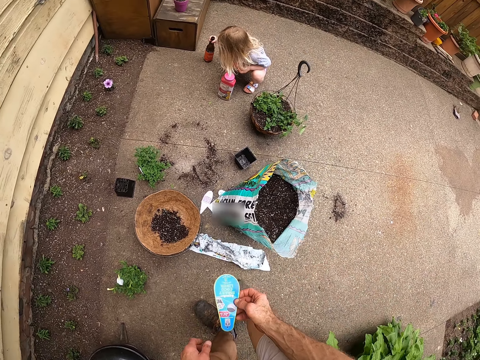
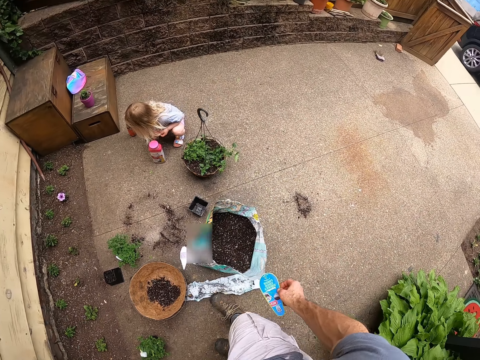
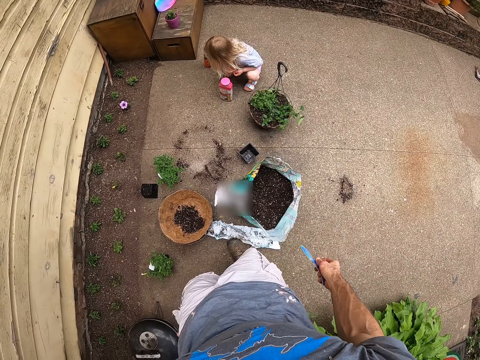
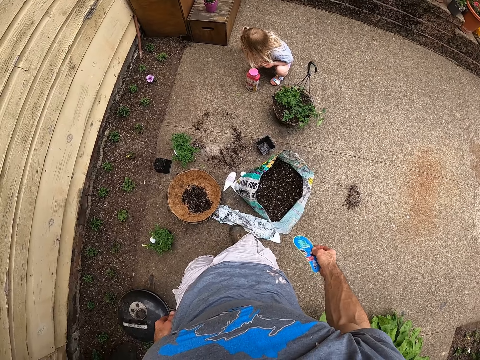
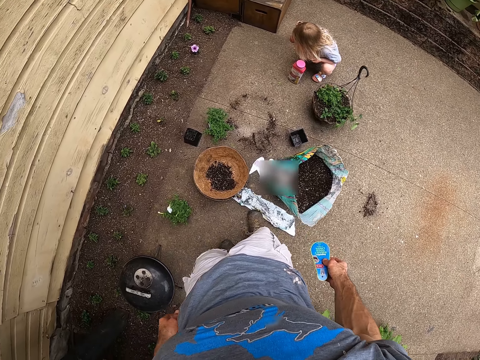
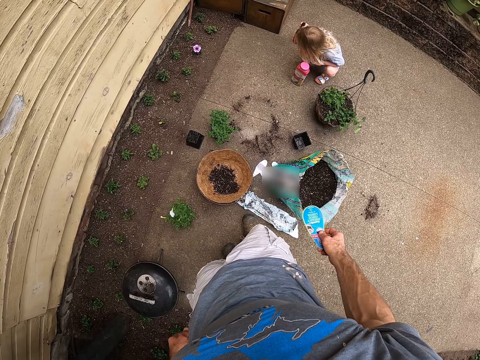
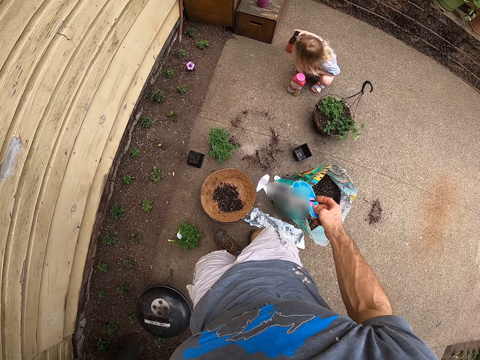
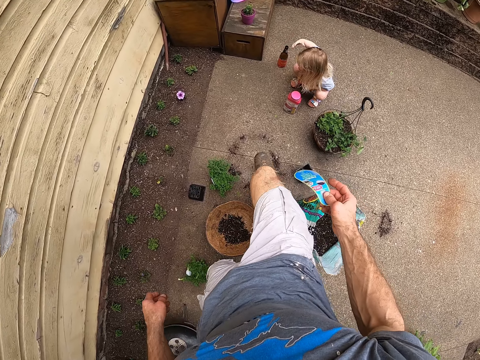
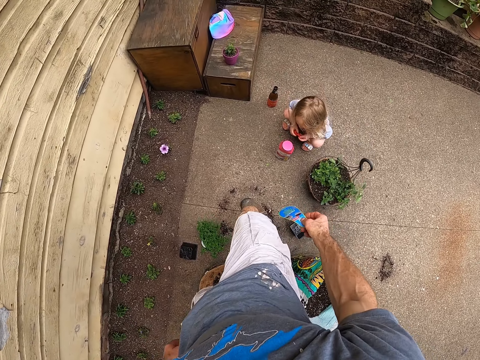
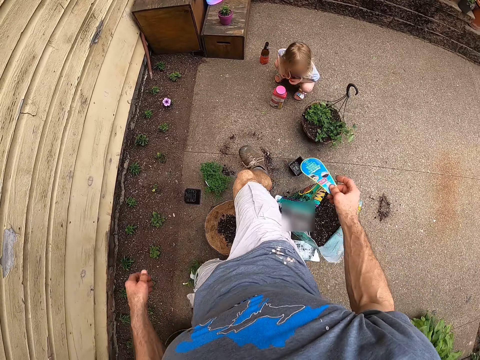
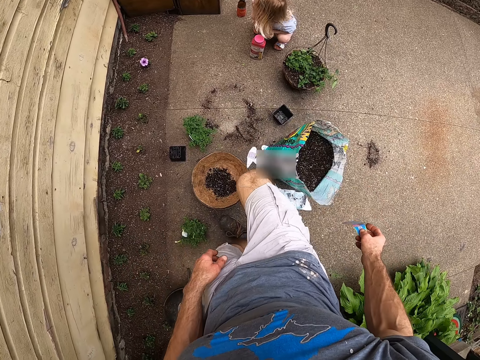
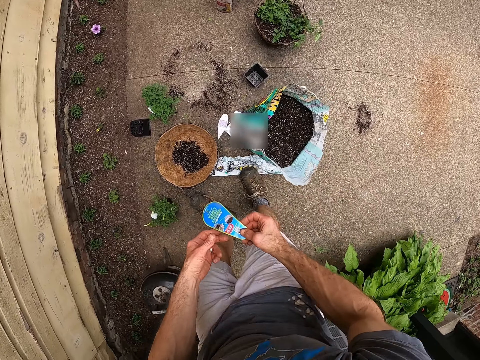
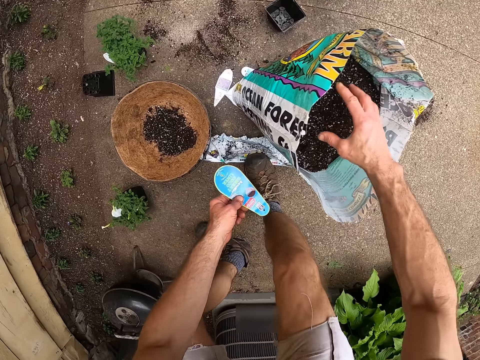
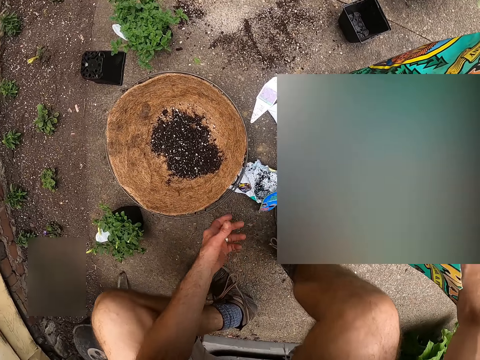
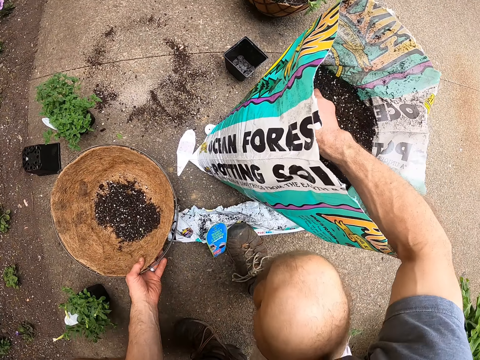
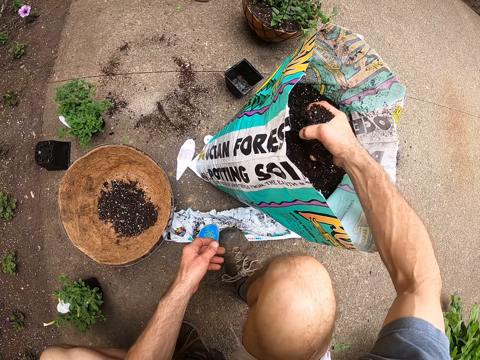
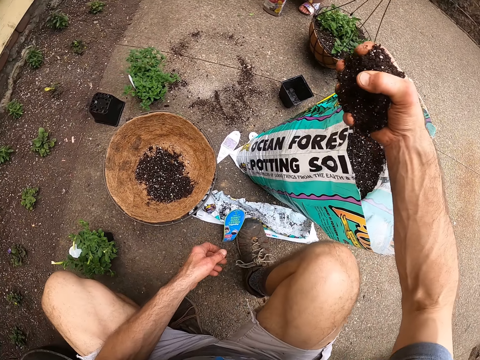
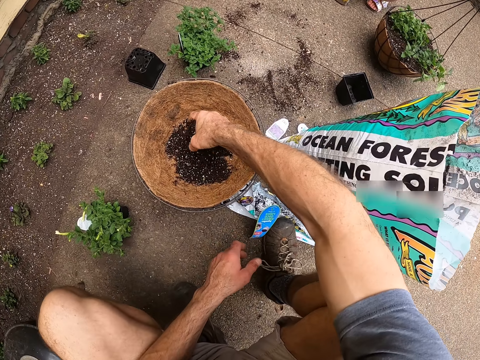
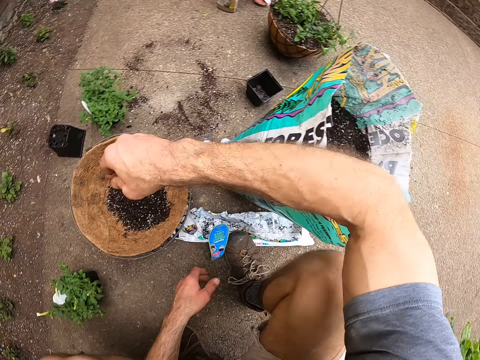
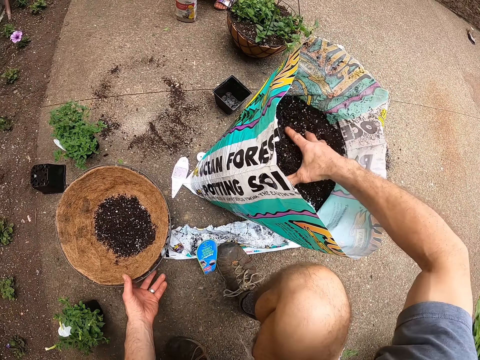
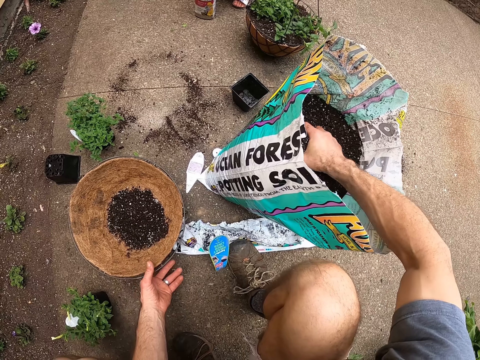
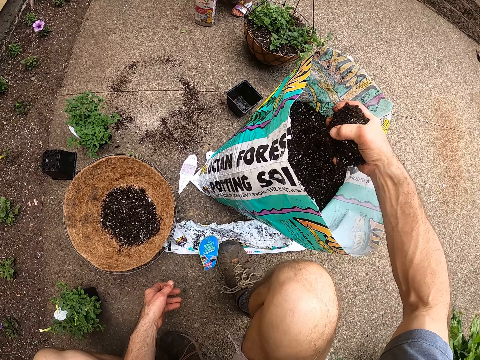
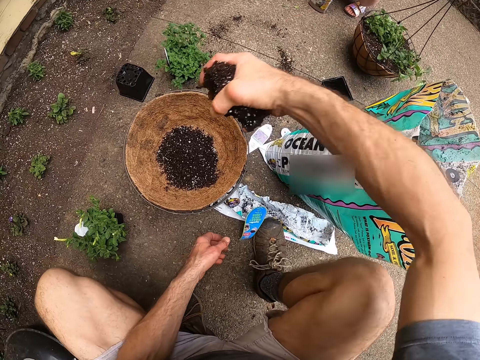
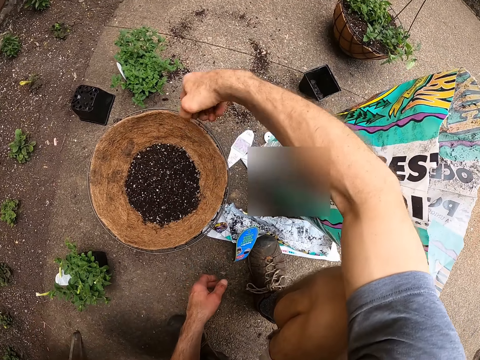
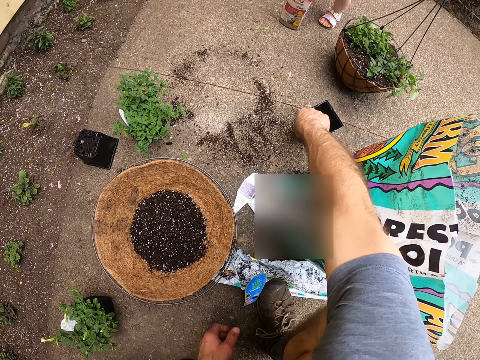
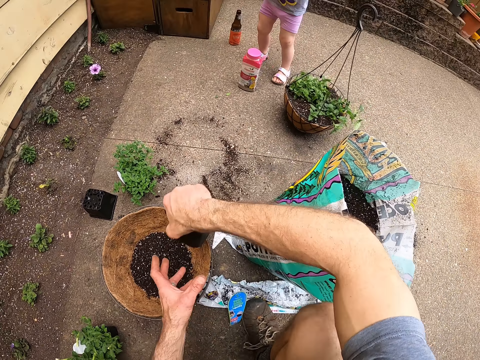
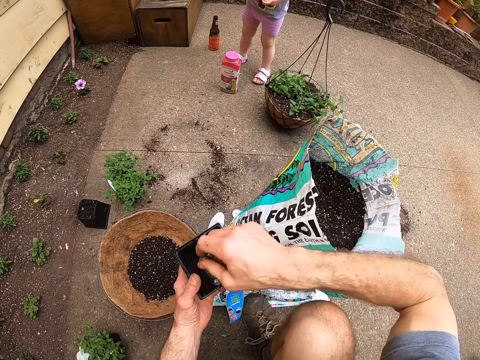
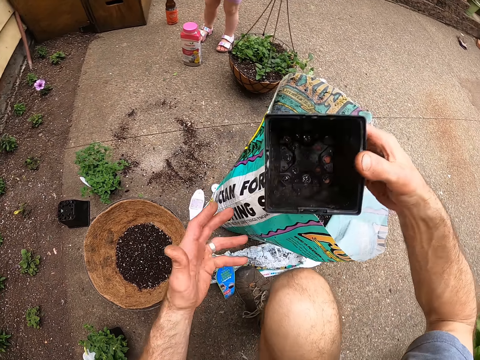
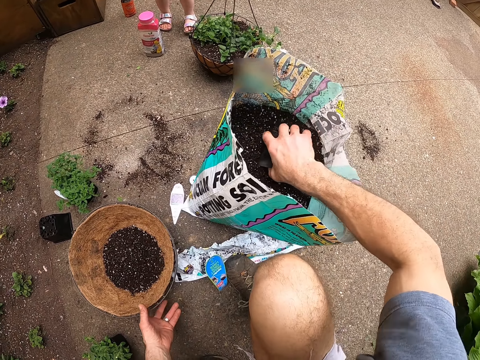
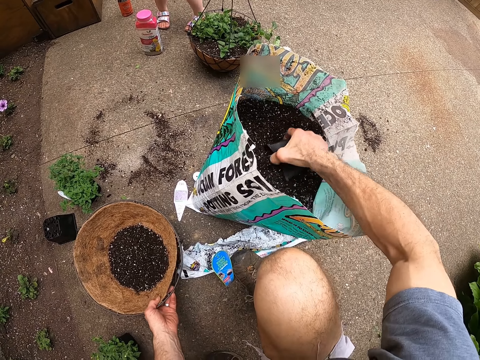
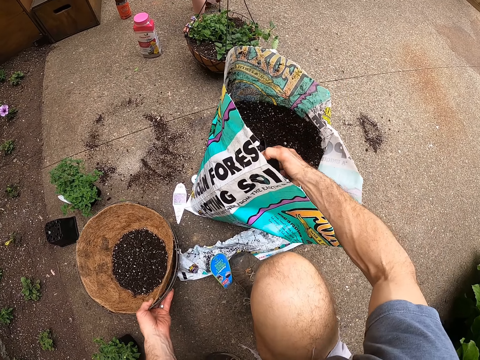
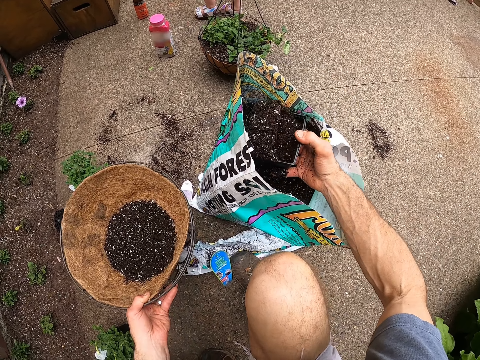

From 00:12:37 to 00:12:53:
The camera wearer looks around the backyard. They scoop soil in the soil bag. They pour the soil in the raffia pot in the plant hanger. They scoop soil in the soil bag. They pour the soil in the raffia pot in the plant hanger. They pick up an empty small plant pot on the floor. They scoop soil in the soil bag with the pot. They carry the plant hanger on the floor.

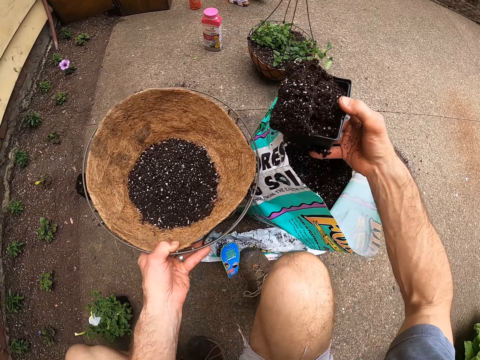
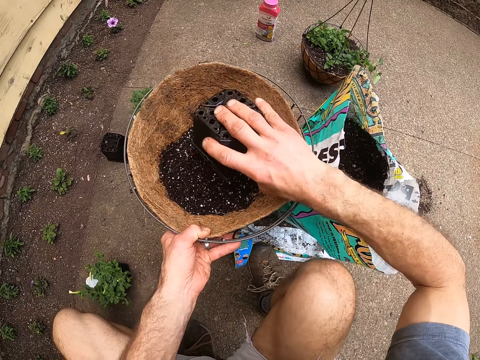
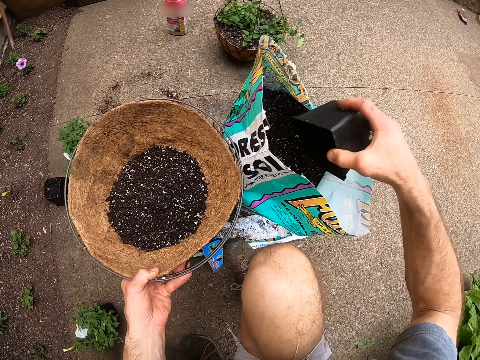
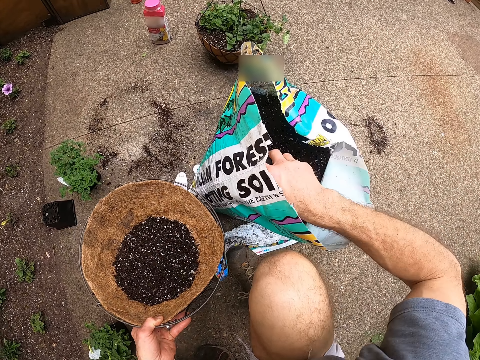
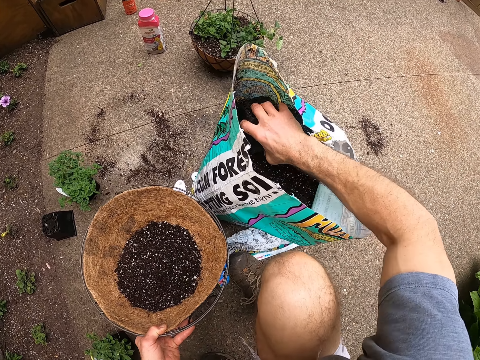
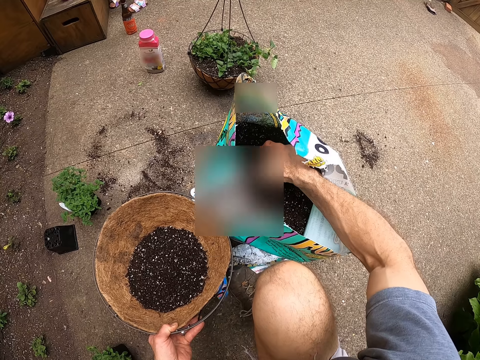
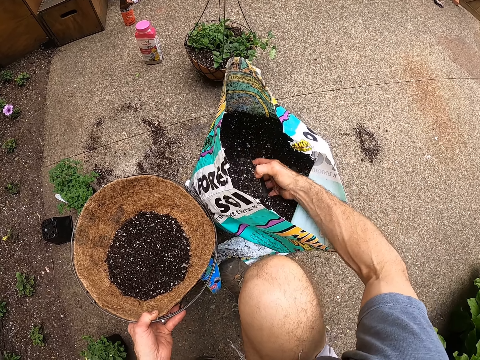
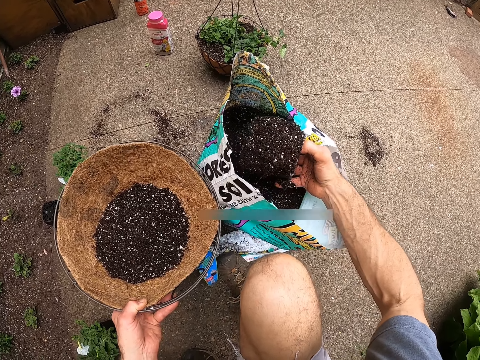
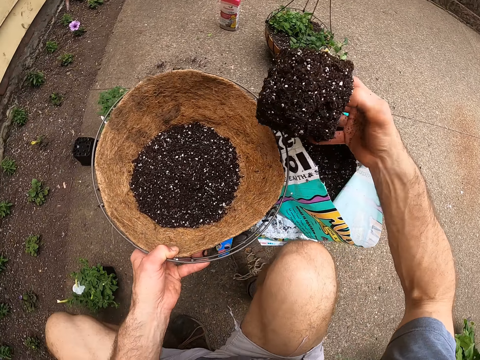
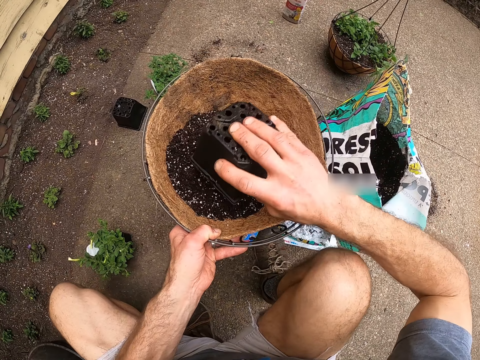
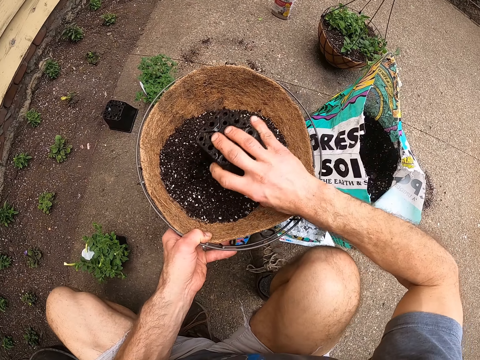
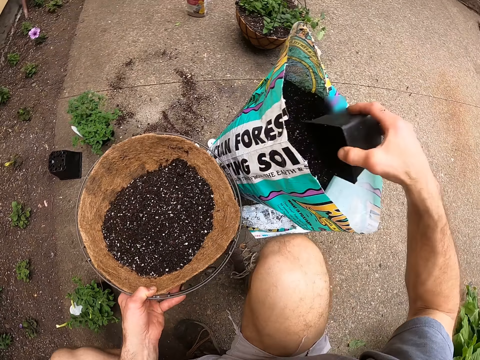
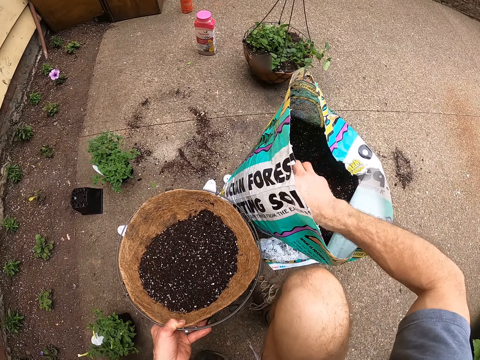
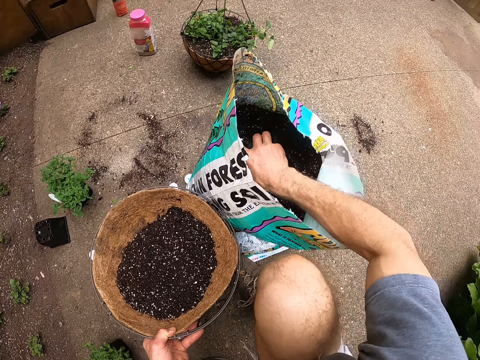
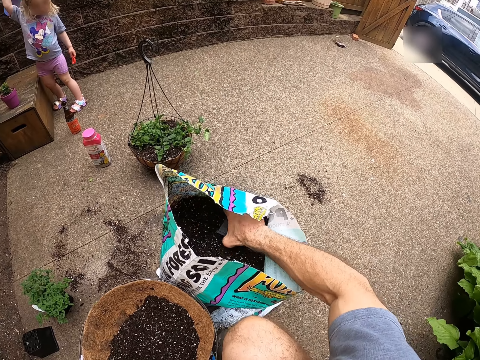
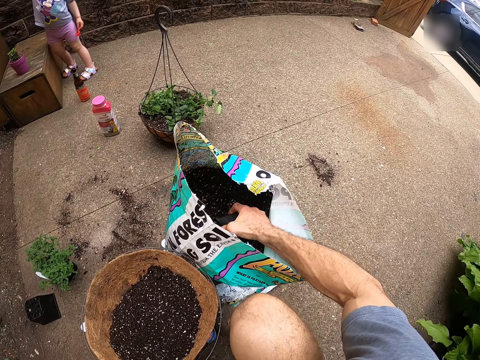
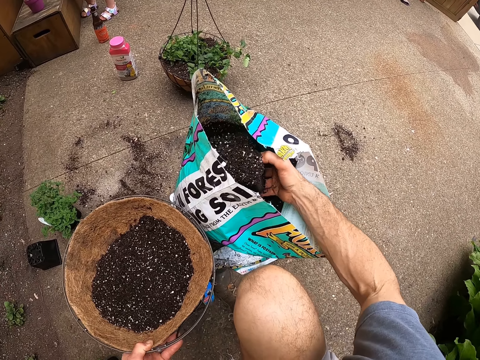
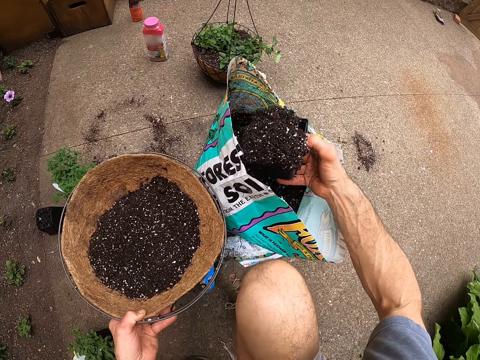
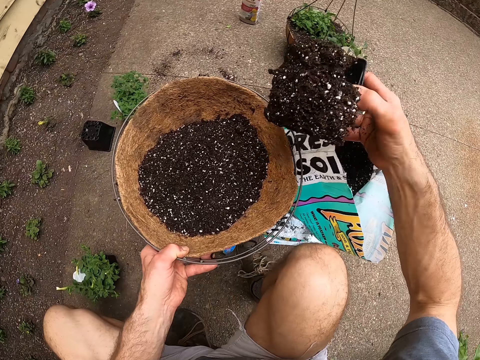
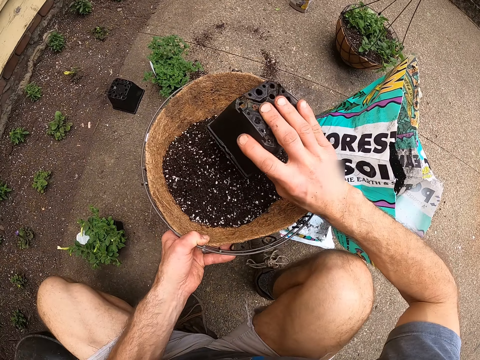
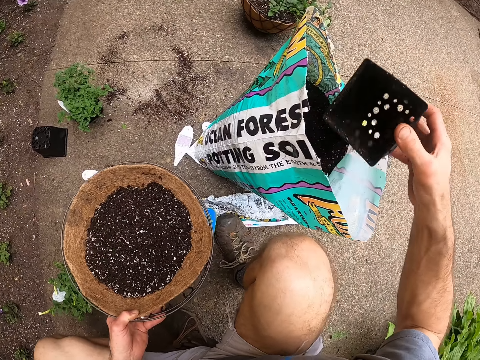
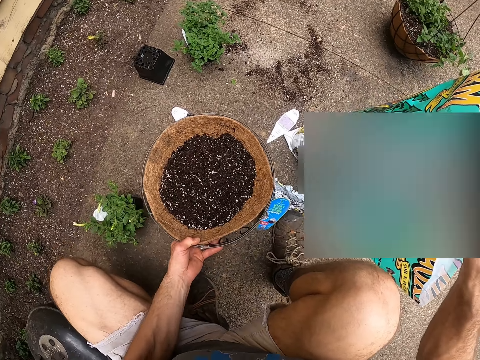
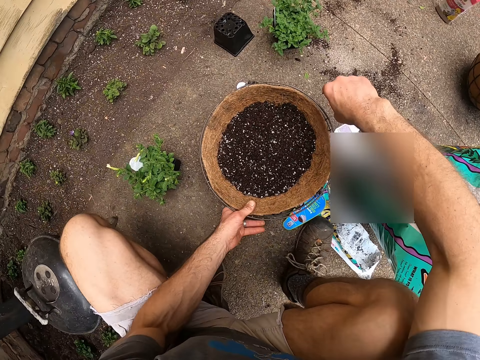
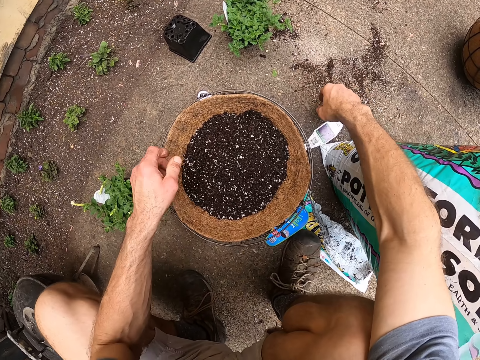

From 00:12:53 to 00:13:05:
The camera wearer pours the soil in the raffia pot in the plant hanger. They scoop soil in the soil bag with the pot. They pour the soil in the raffia pot in the plant hanger. They scoop soil in the soil bag with the pot. They pour the soil in the raffia pot in the plant hanger. They drop the pot in the soil bag. They place the plant hanger on the floor.
